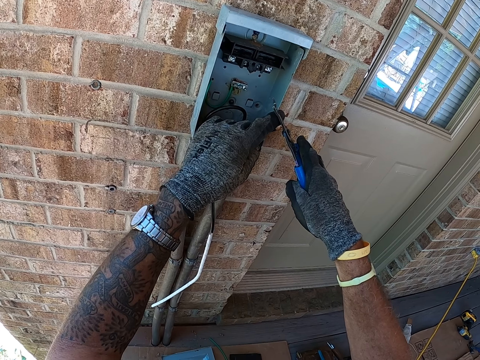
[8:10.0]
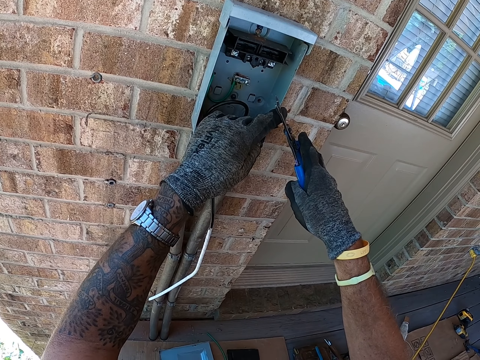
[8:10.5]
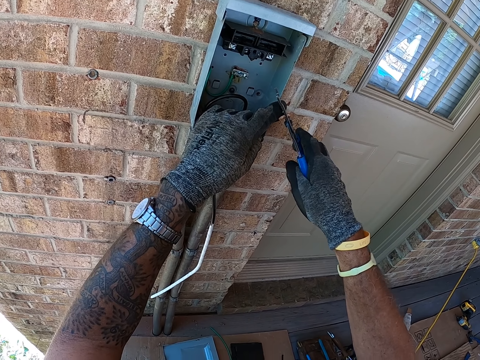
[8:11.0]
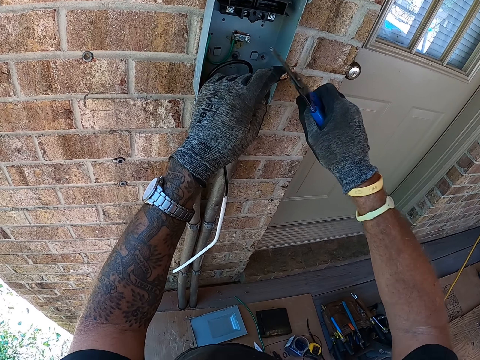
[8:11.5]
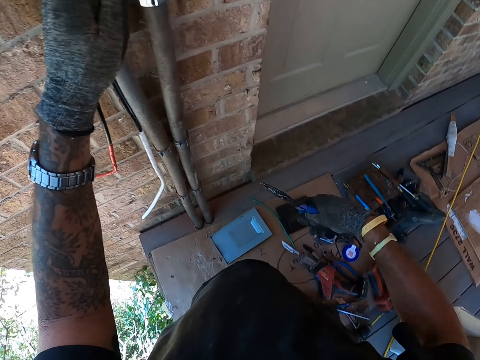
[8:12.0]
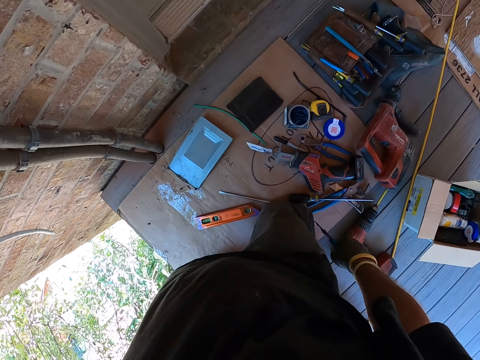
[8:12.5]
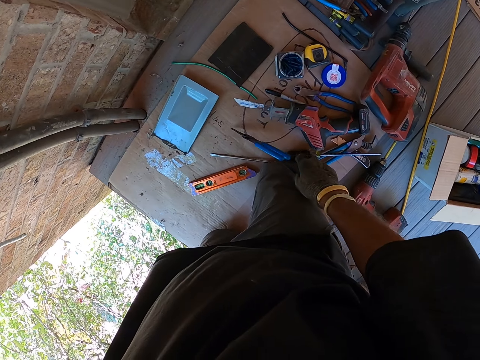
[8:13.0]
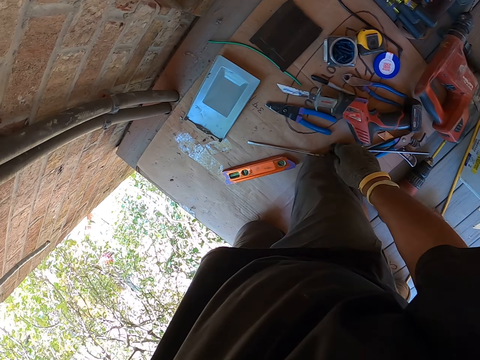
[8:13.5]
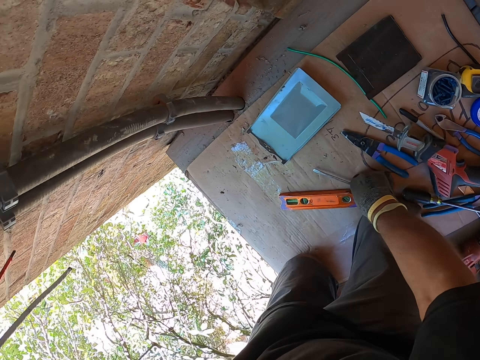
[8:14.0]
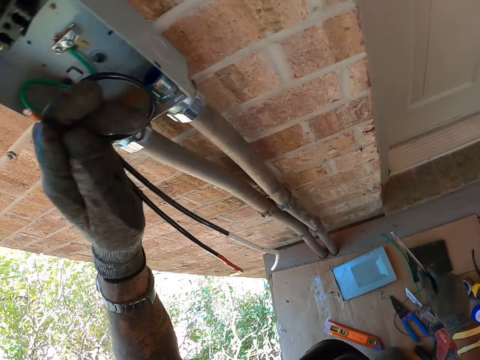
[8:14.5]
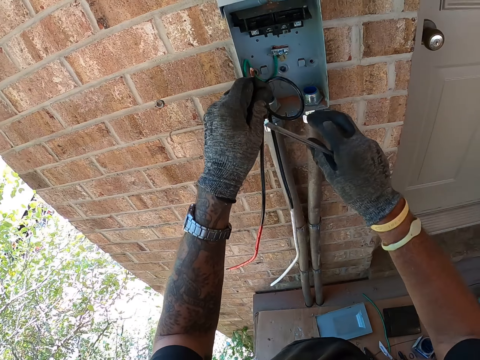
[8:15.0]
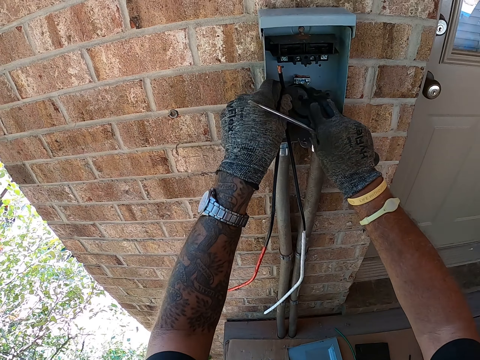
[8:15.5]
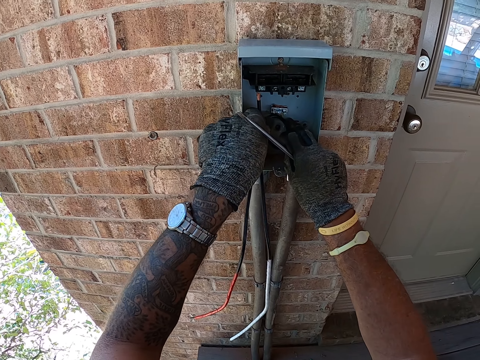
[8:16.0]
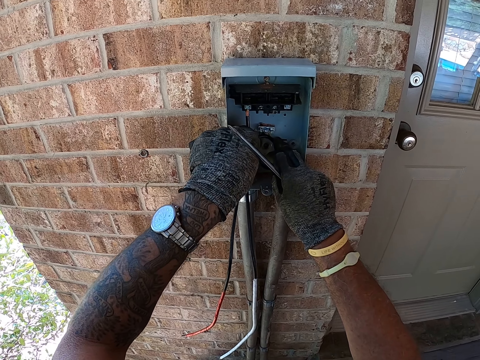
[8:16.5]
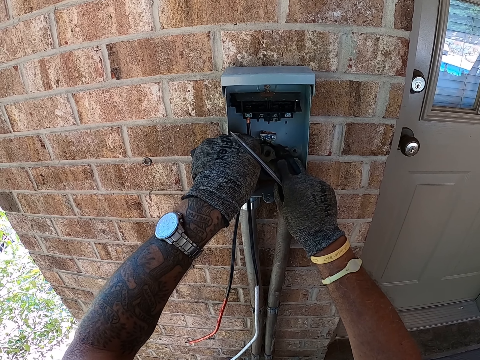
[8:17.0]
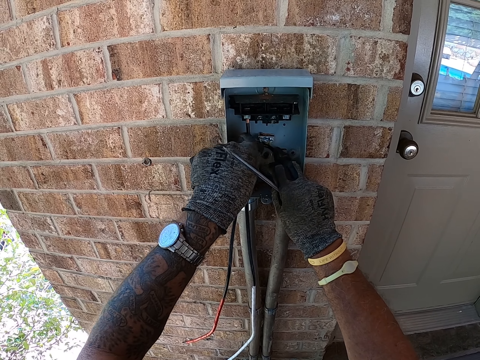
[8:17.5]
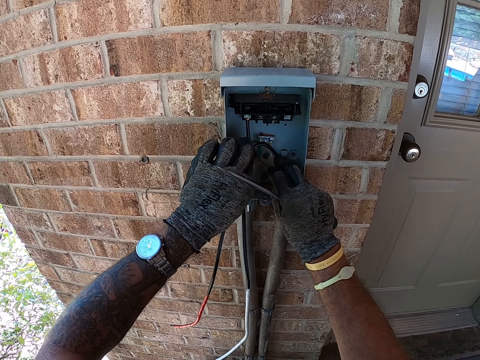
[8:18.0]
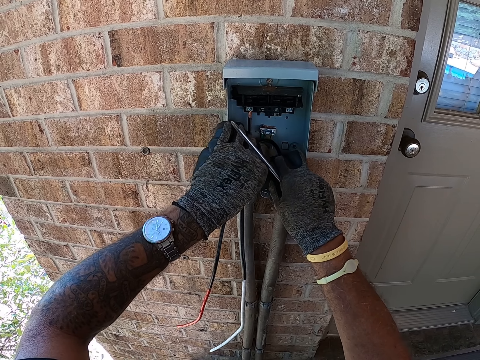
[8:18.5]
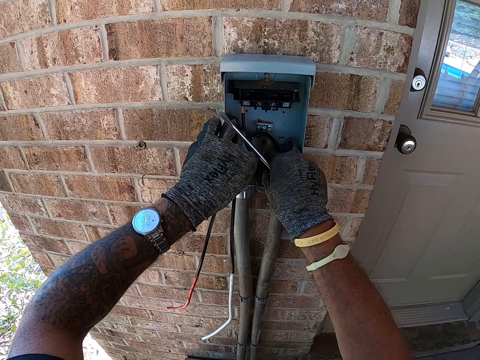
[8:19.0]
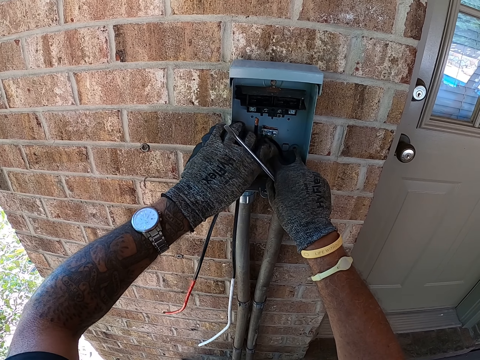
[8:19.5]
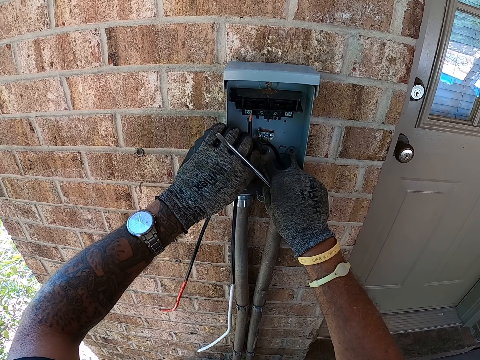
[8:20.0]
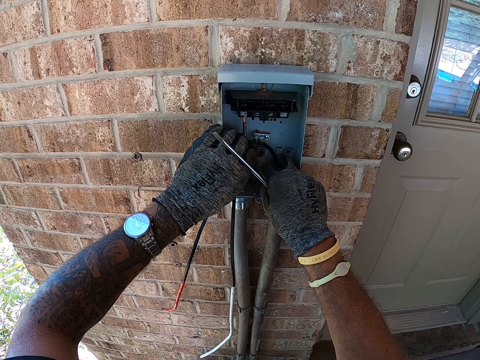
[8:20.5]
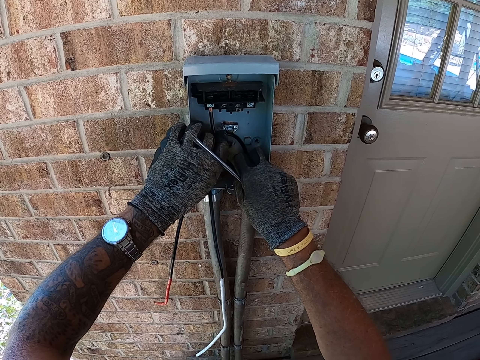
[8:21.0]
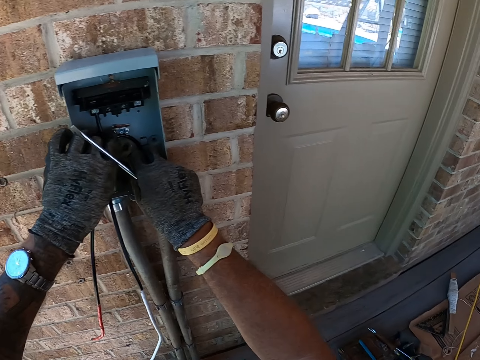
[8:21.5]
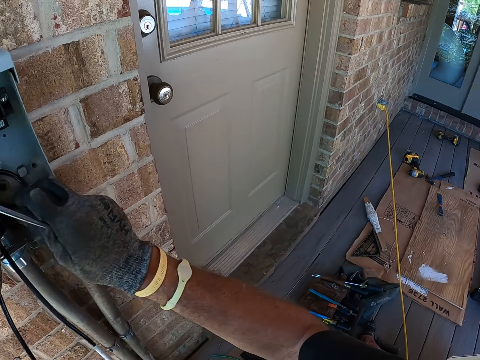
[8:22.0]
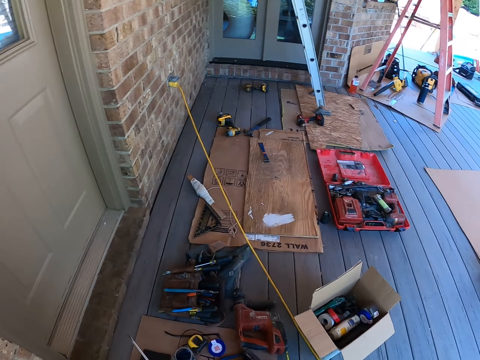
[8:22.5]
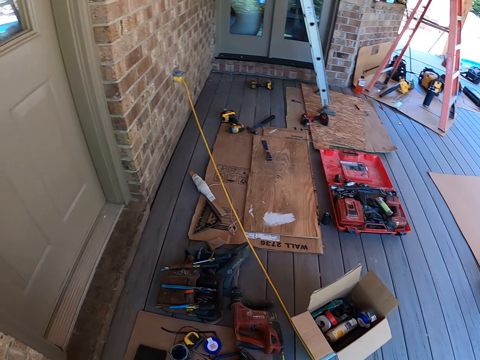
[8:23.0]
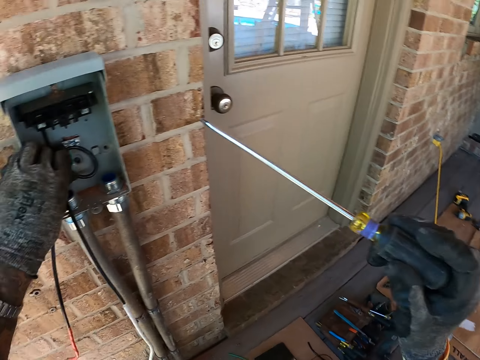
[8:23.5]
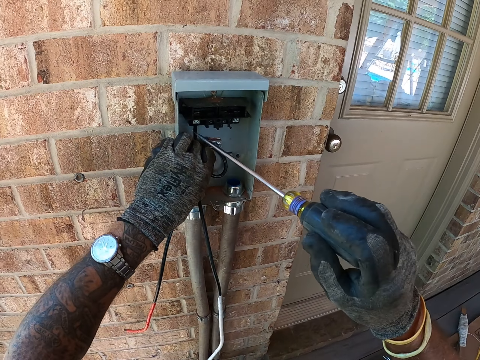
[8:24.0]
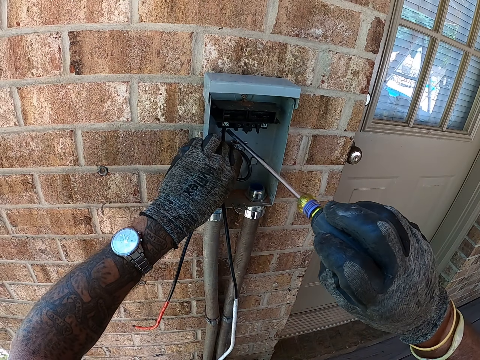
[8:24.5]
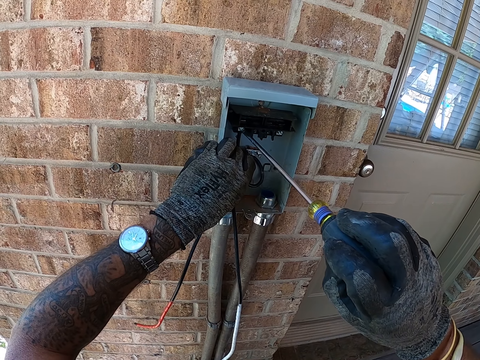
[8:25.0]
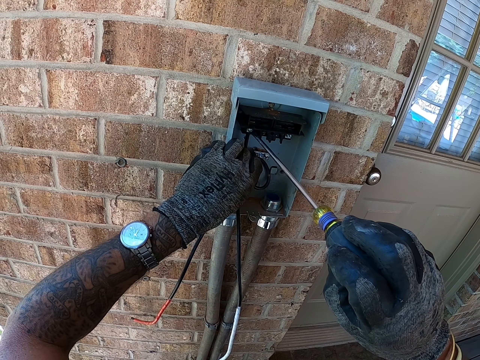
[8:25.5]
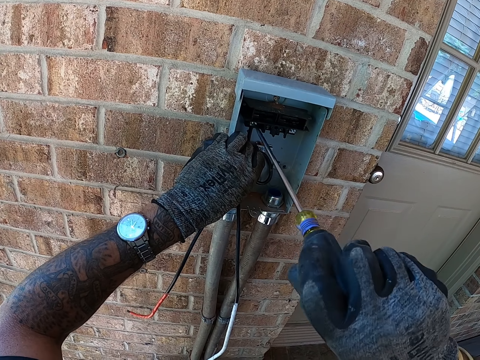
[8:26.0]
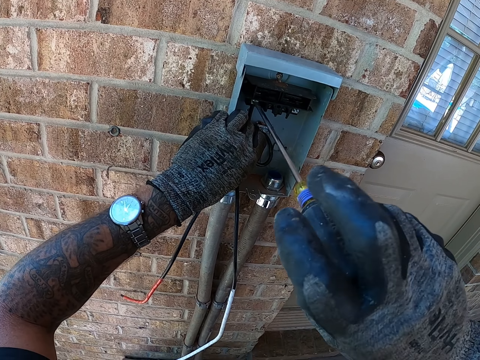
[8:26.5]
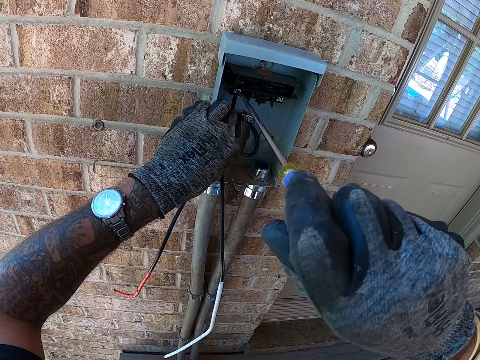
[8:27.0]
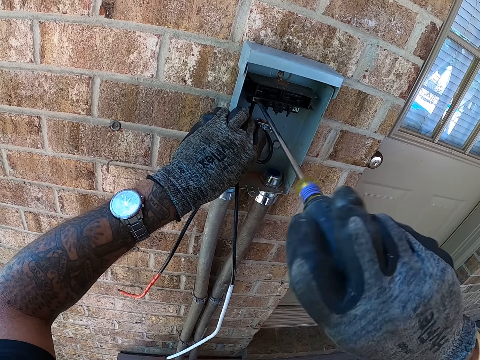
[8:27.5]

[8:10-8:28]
The camera wearer moves around. They drop the pliers on the carton. They pick up a screwdriver on the carton. They move around. They fix the wire in the box with the hands. They look around. They fix the wire in the box with the screwdriver.

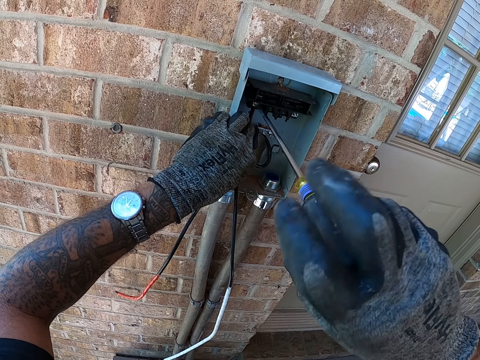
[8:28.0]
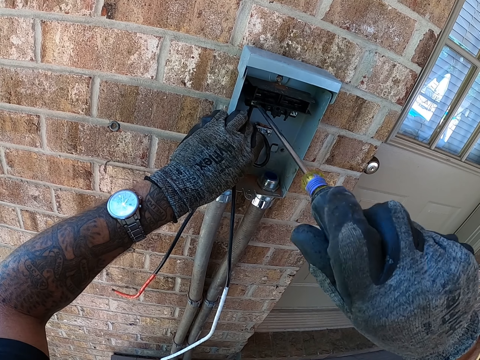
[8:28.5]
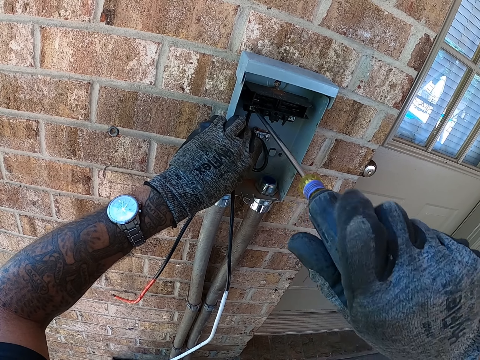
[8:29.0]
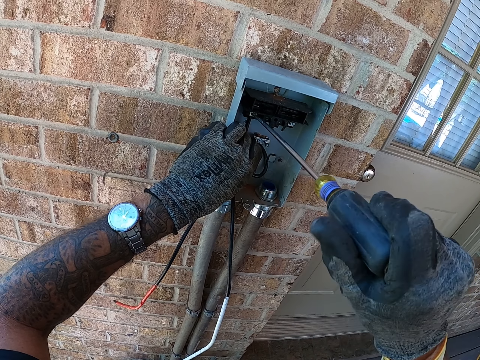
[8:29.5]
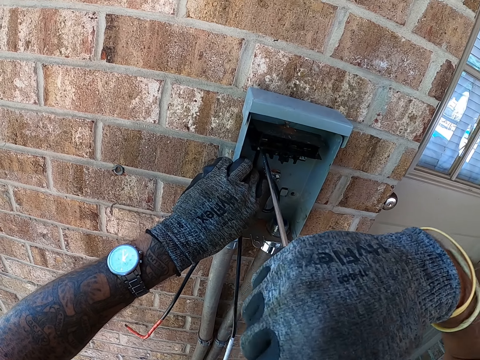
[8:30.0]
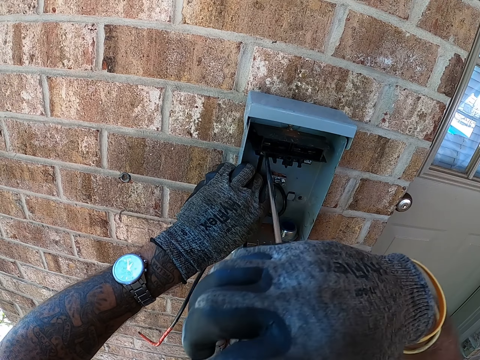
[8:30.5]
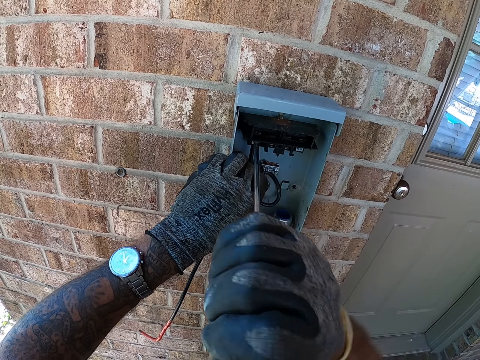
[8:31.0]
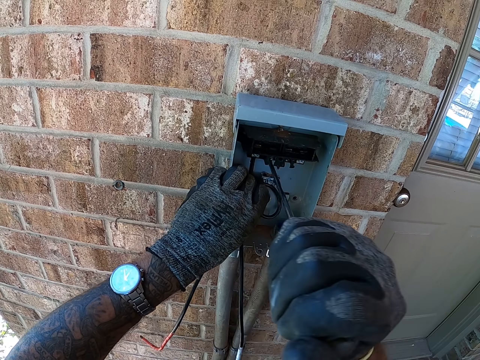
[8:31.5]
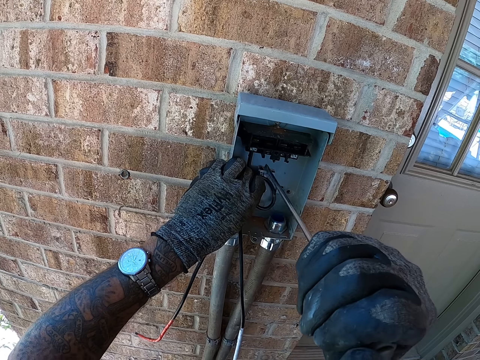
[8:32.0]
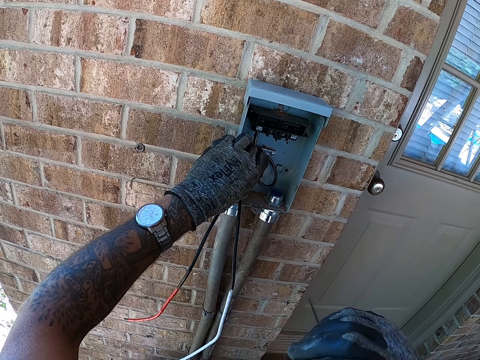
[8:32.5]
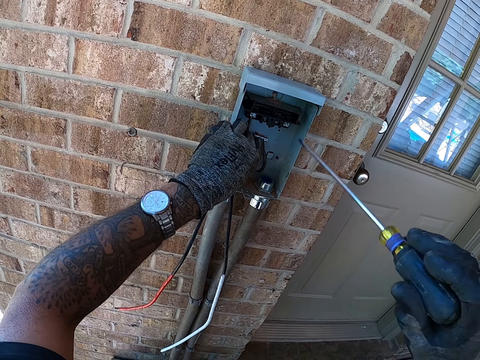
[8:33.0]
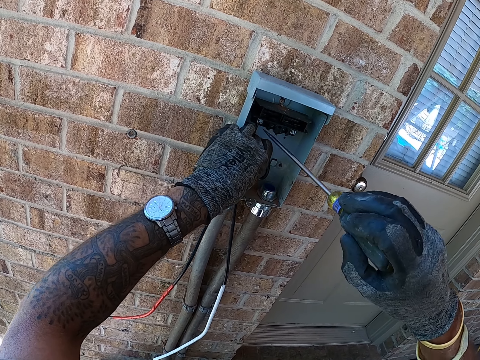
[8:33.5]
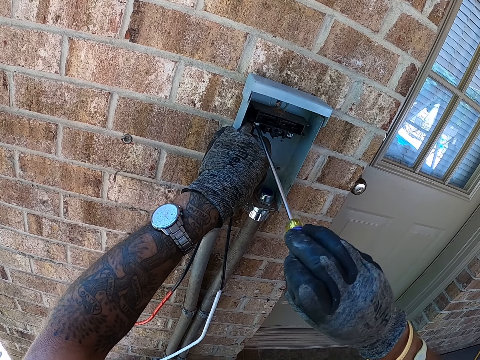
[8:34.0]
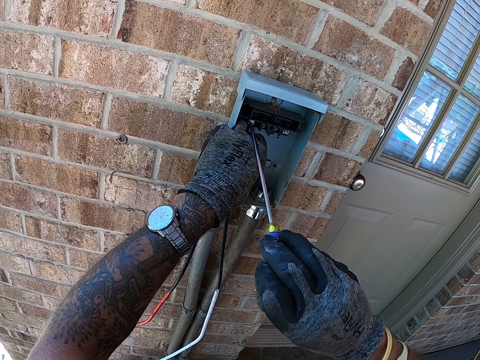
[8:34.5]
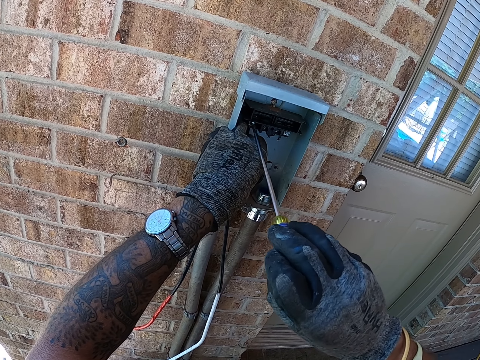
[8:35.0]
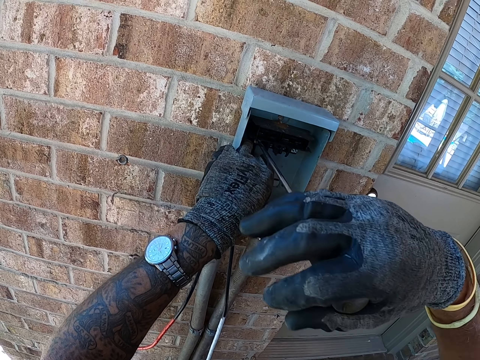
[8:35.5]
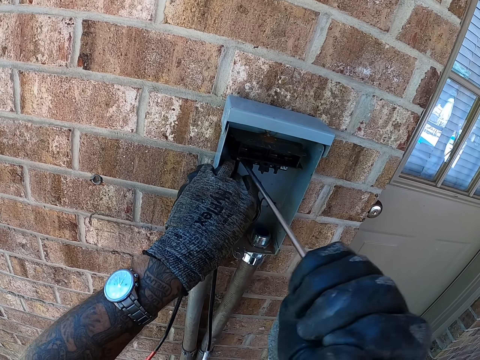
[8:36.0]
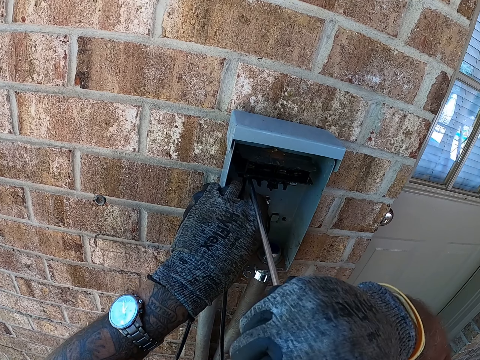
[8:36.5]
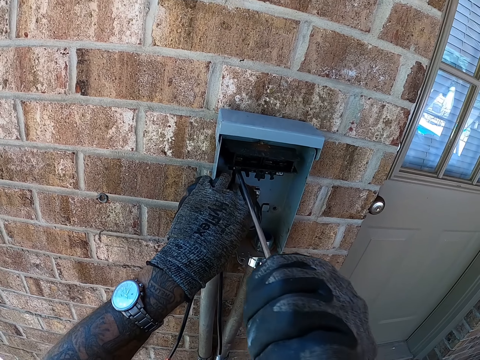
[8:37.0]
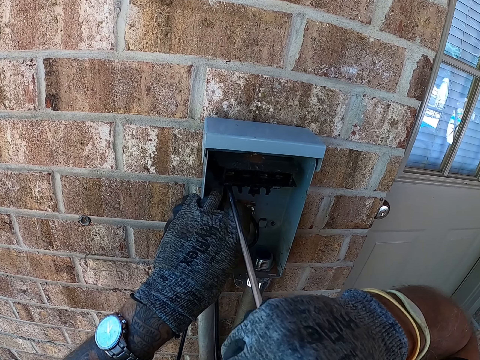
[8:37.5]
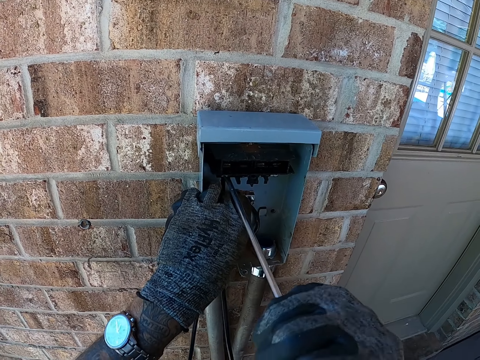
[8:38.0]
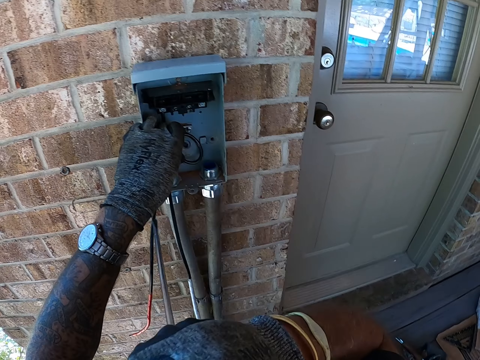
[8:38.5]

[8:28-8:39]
The camera wearer looks around. They fix the wire in a box with a screwdriver.
